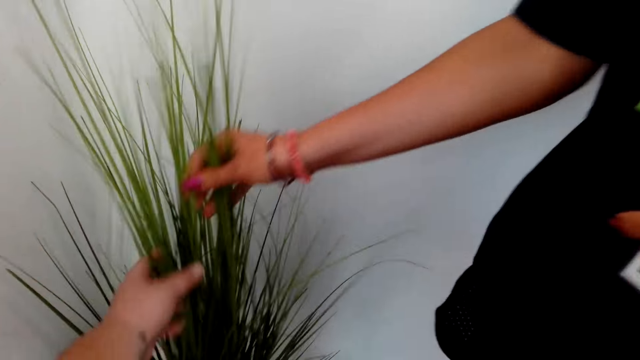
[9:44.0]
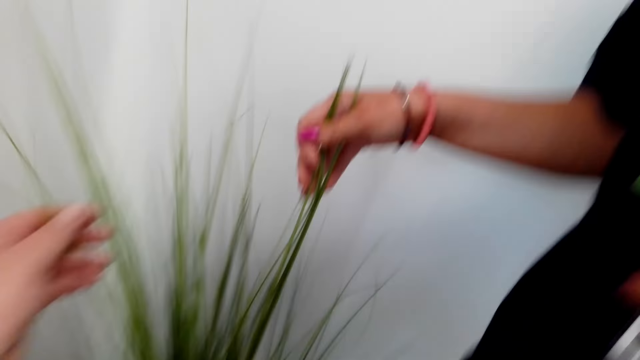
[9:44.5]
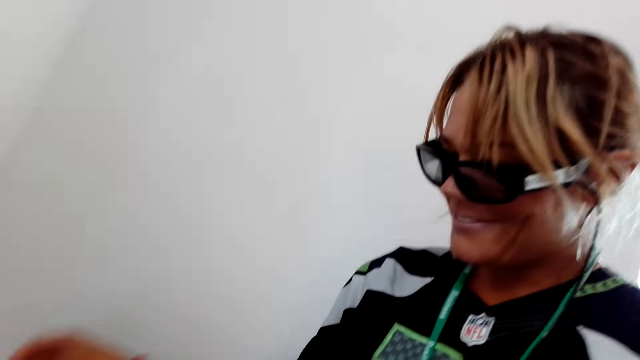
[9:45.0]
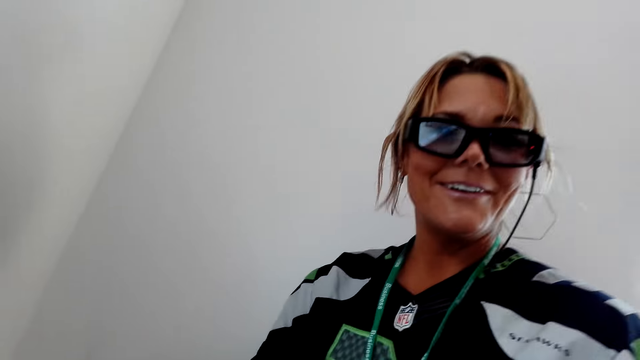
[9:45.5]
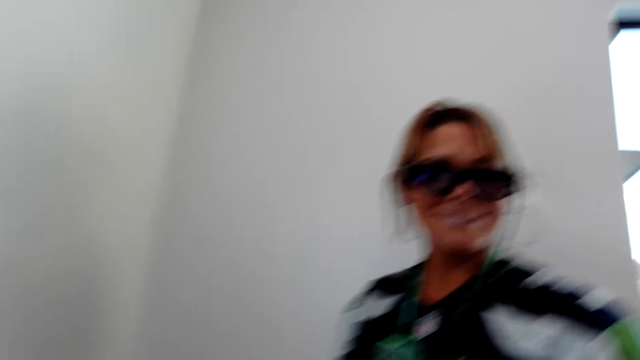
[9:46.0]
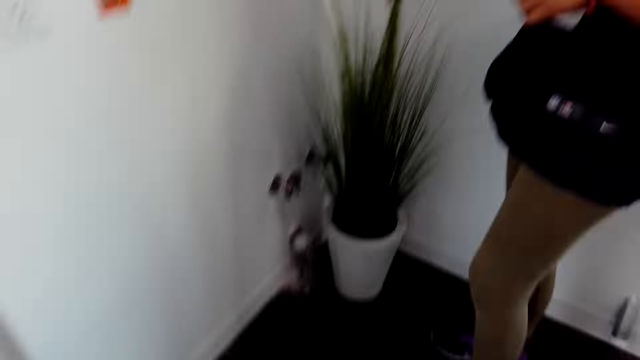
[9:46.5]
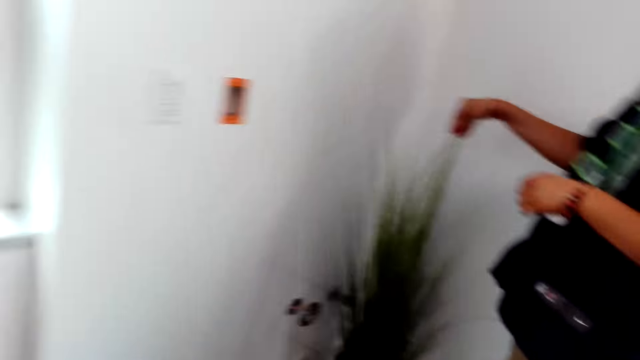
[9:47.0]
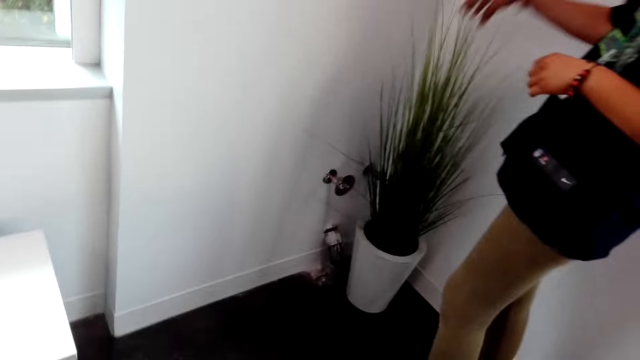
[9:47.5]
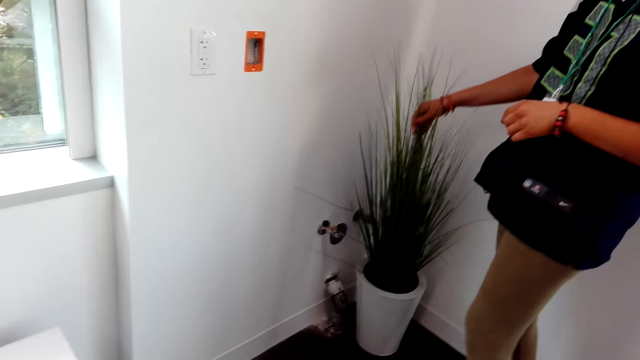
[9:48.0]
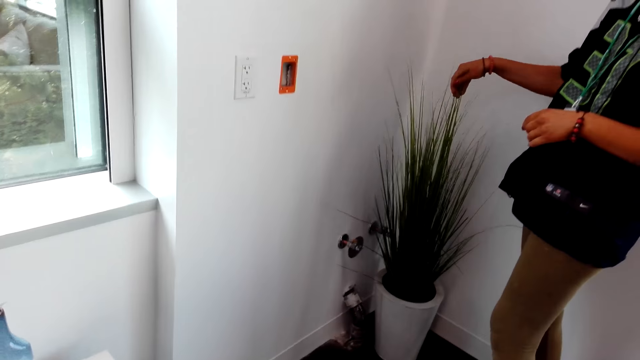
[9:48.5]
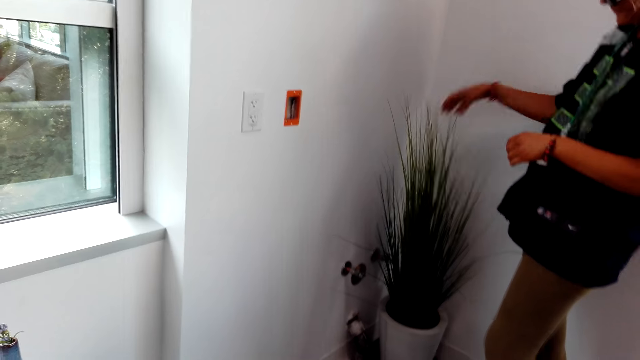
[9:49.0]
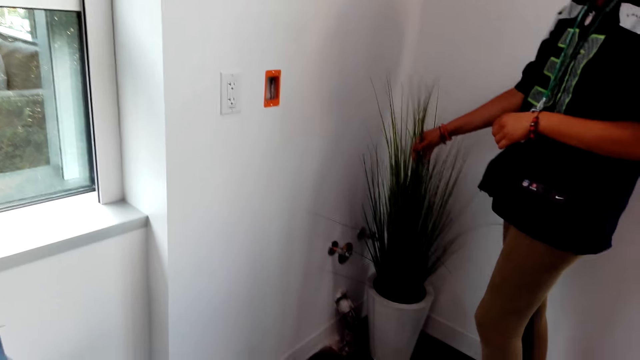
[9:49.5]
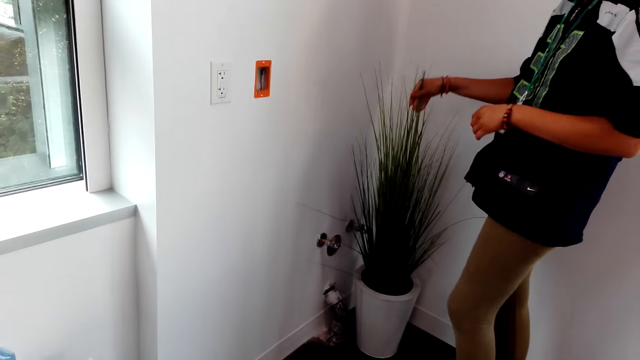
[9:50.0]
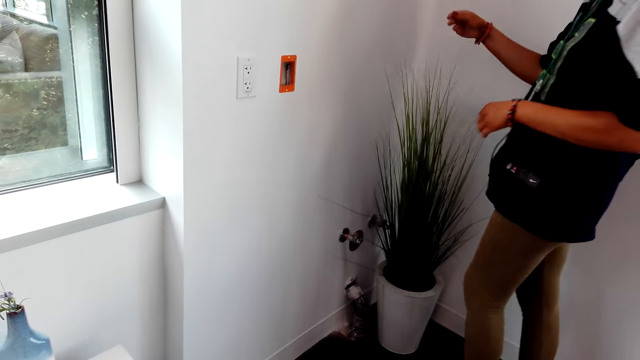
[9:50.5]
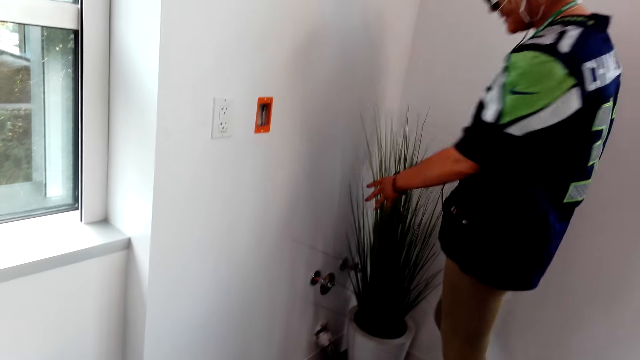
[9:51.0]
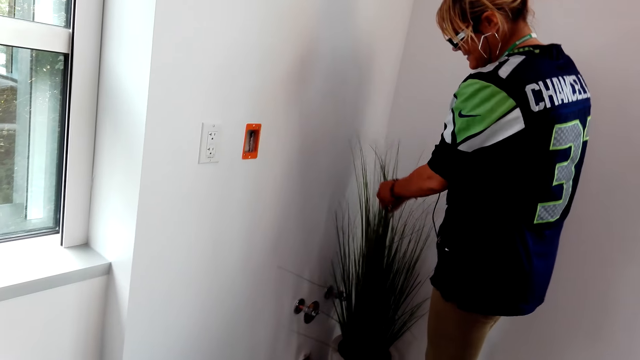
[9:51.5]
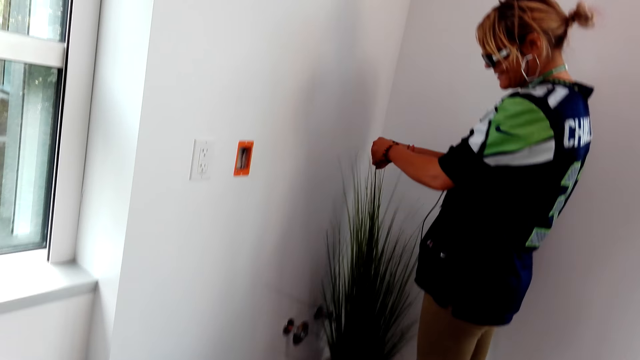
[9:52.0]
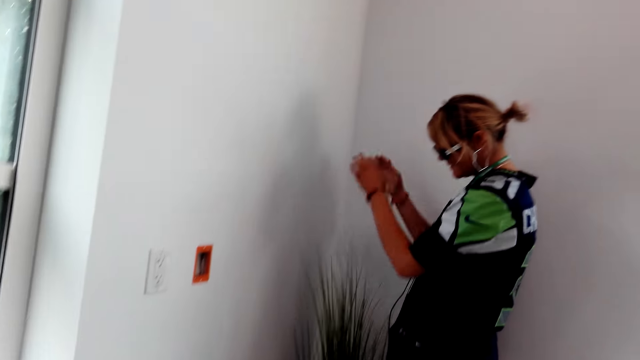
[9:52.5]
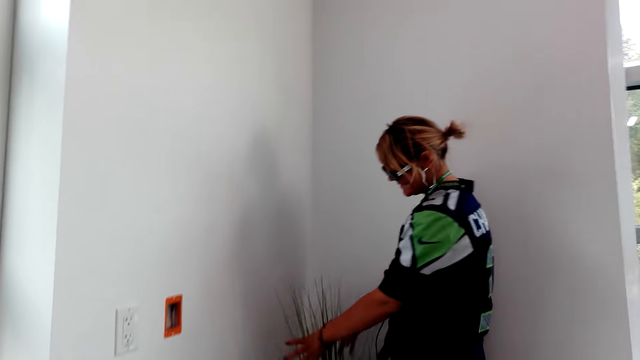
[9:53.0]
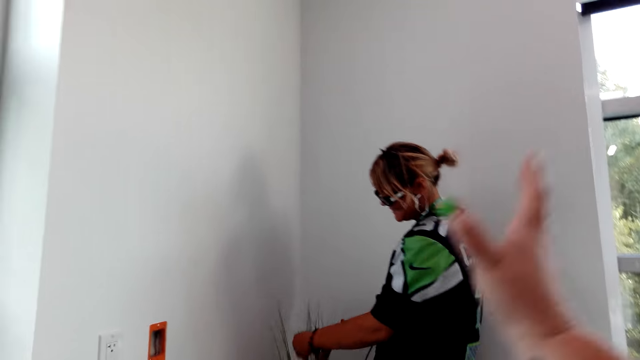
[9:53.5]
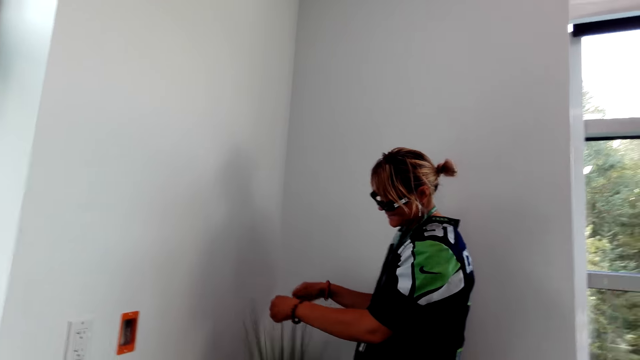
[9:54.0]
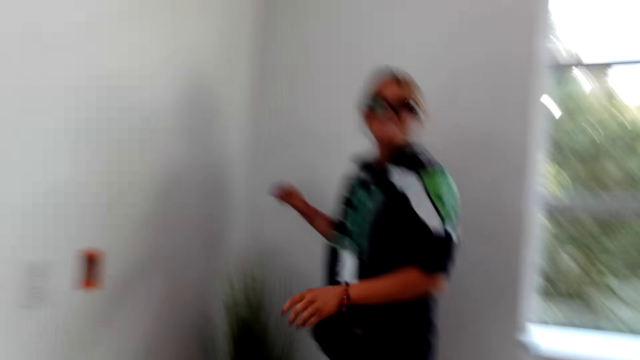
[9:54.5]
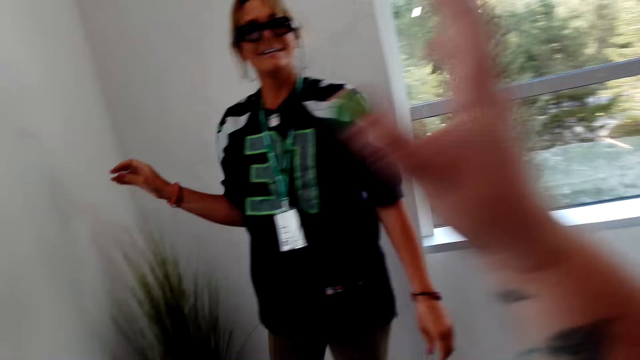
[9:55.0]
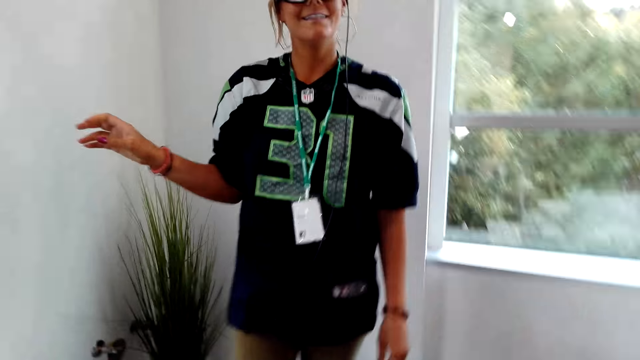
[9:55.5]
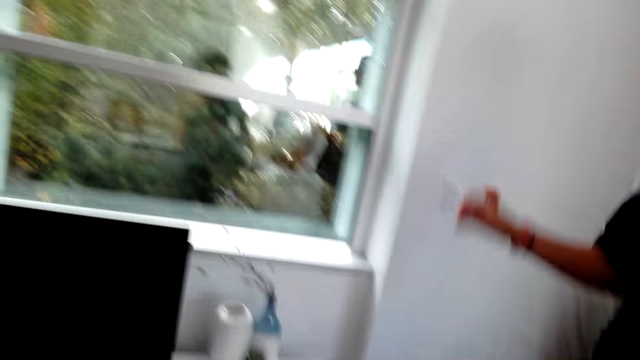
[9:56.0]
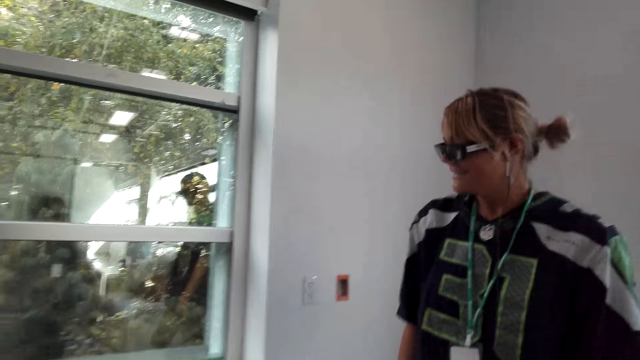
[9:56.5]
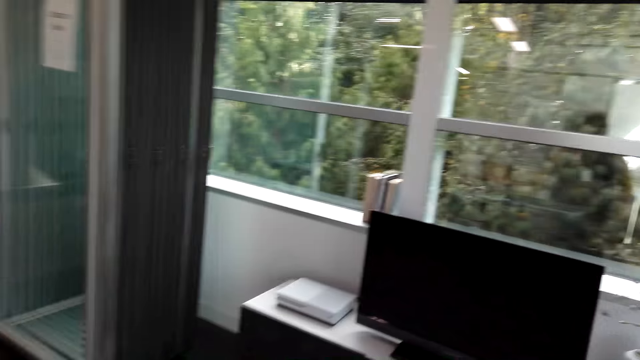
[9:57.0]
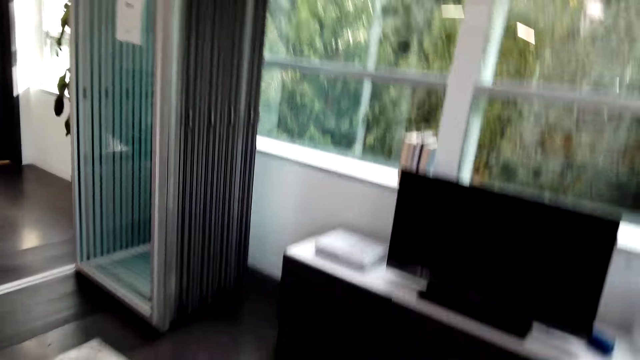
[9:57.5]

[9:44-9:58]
A lady touches the flower. The camera wearer touches the flower. The lady talks to the camera wearer and touches the flower. The camera wearer talks to the lady.

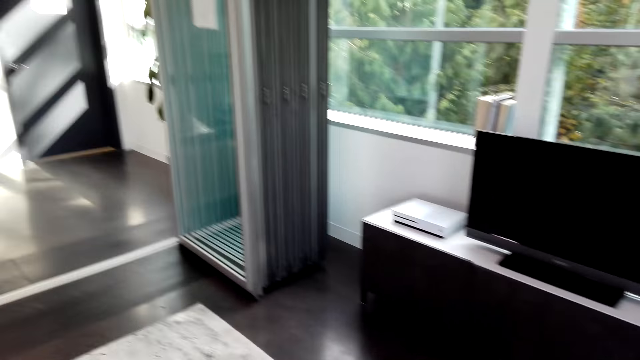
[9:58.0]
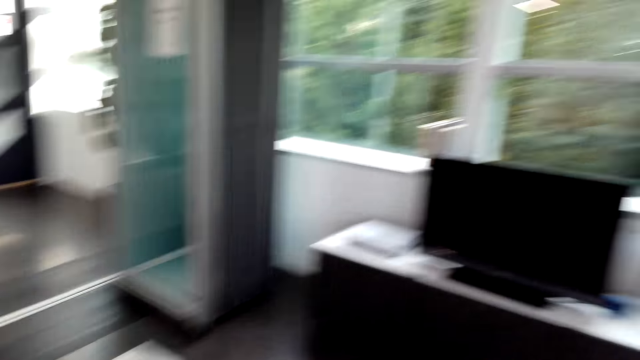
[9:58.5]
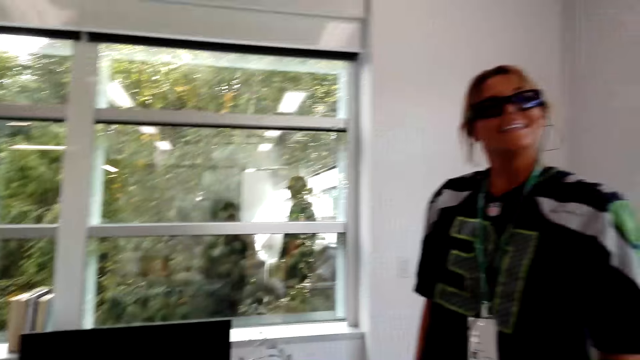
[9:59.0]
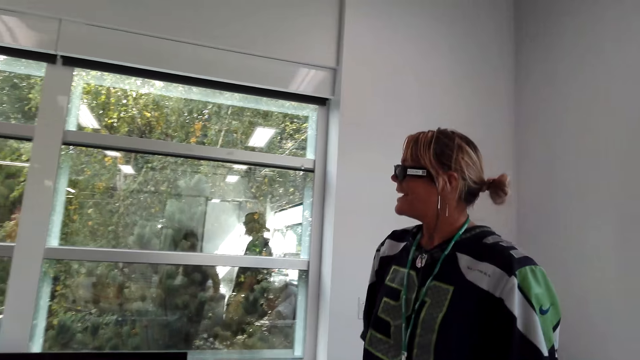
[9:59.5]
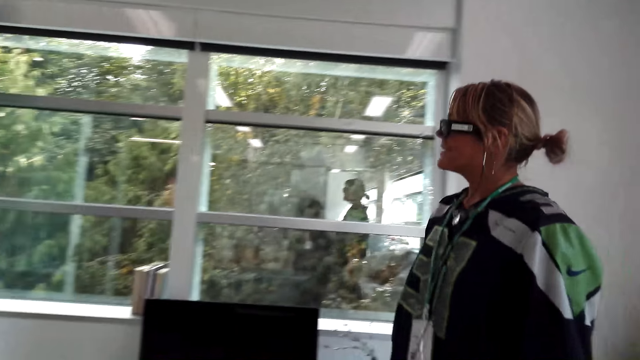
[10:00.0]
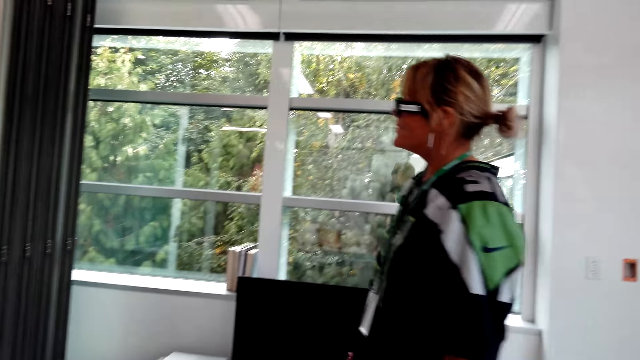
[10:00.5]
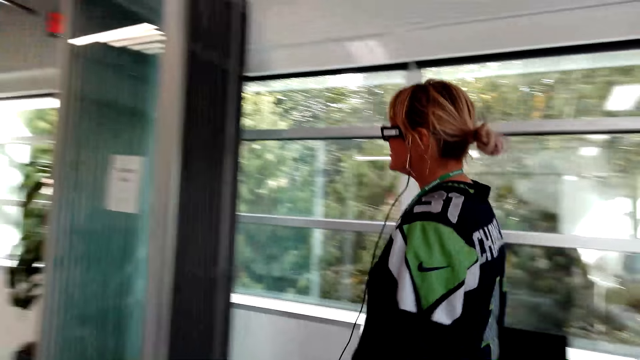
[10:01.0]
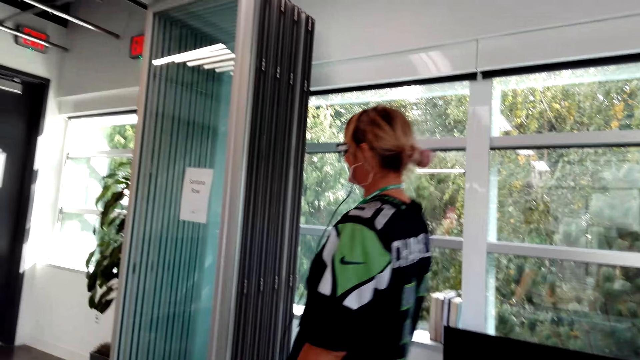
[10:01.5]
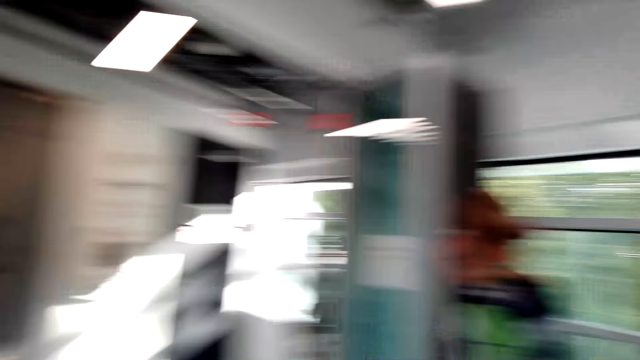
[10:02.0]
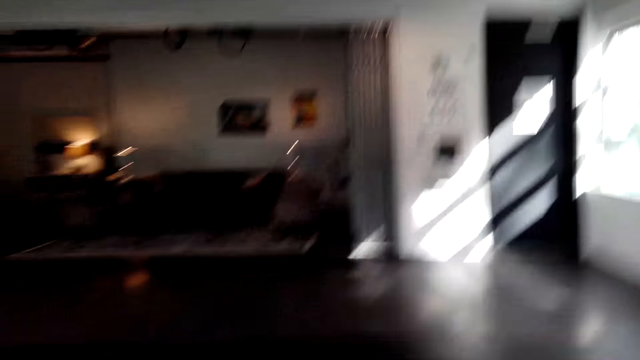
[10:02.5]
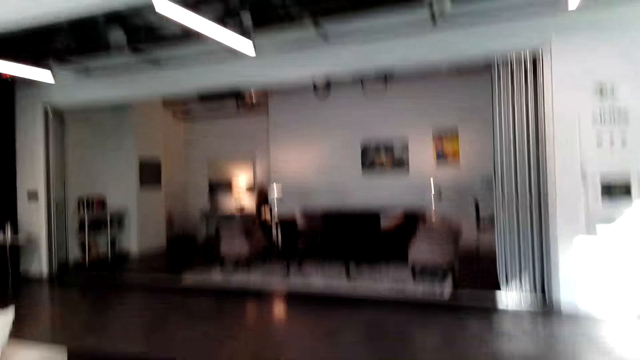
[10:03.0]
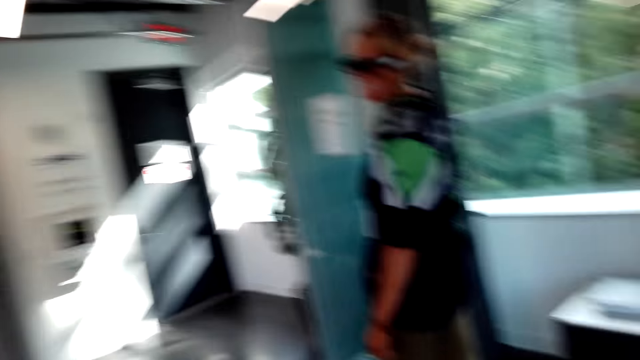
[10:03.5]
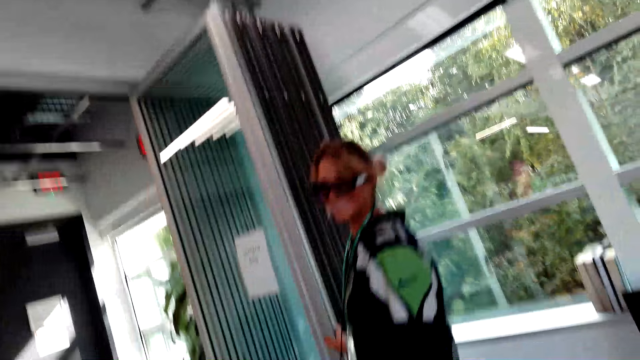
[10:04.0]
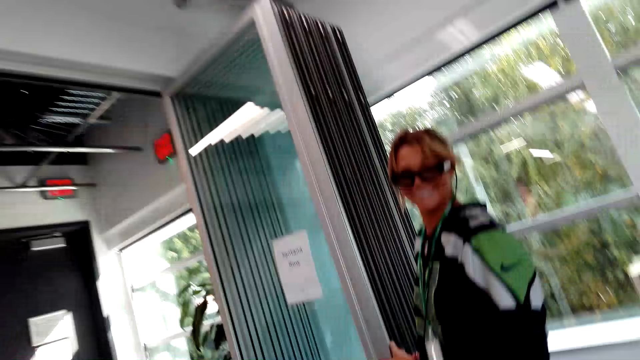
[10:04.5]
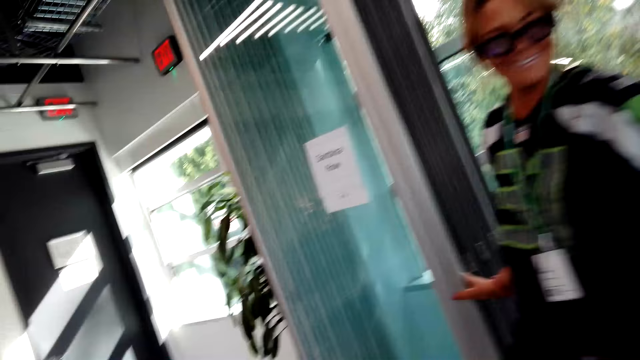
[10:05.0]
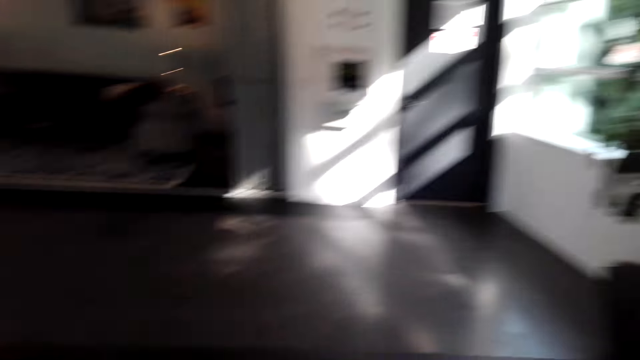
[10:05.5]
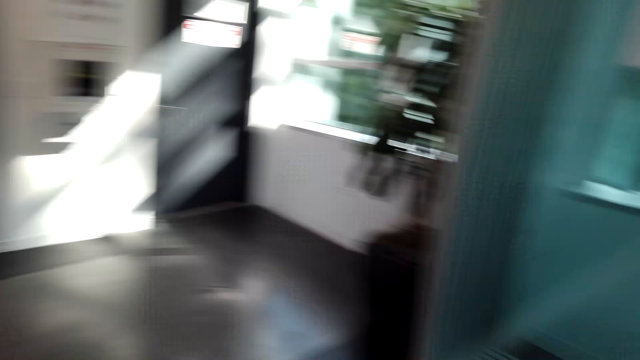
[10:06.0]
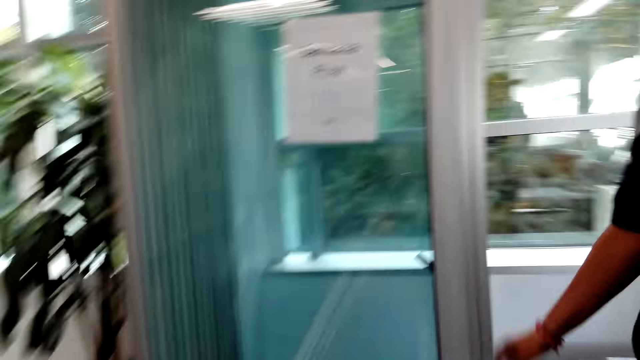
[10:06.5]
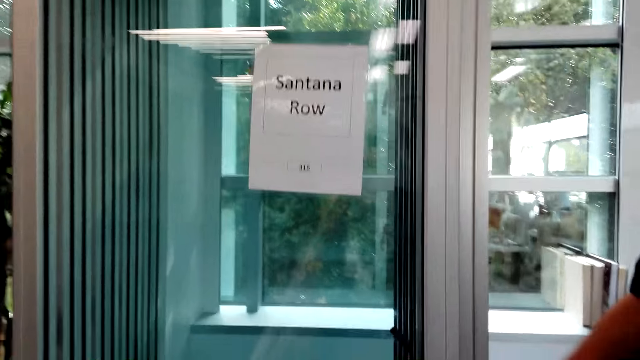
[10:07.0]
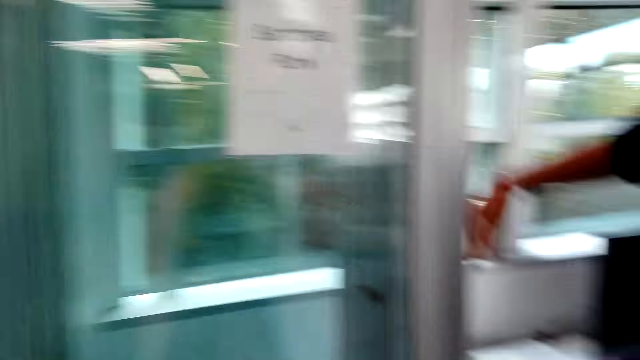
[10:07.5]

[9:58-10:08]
A lady walks around the room and talks to the camera wearer. The lady holds a glass door. The camera wearer talks to the lady.
